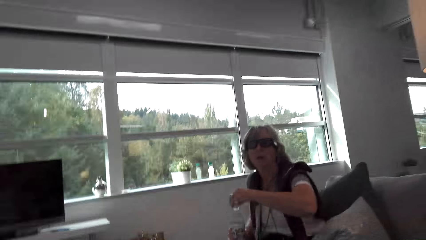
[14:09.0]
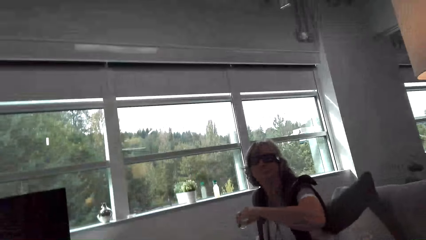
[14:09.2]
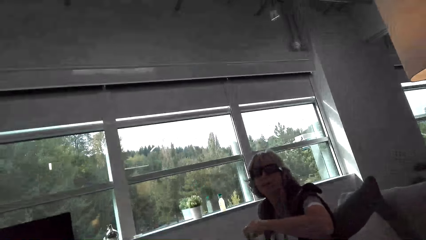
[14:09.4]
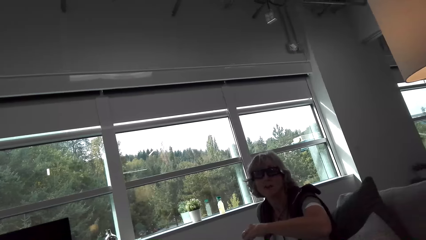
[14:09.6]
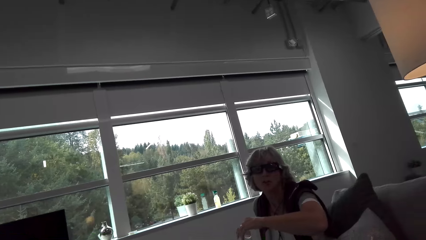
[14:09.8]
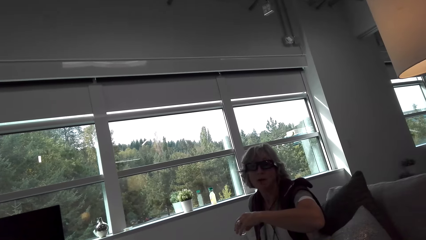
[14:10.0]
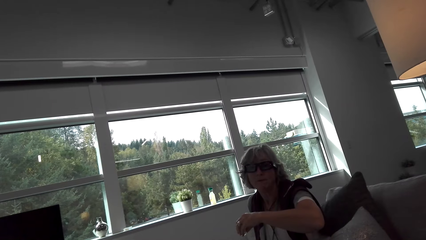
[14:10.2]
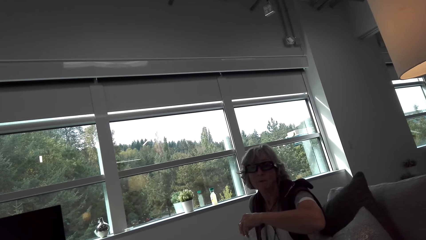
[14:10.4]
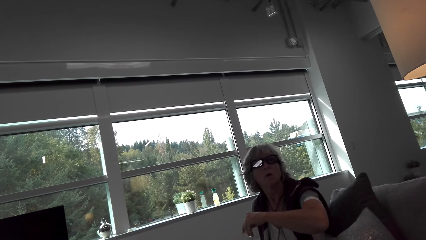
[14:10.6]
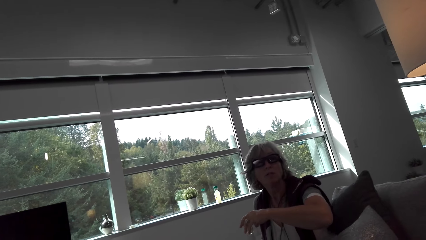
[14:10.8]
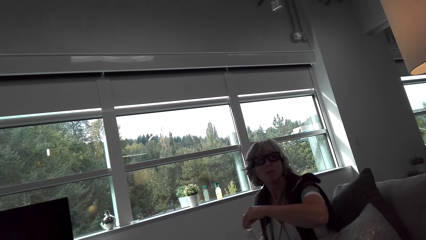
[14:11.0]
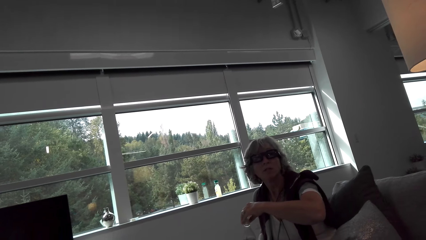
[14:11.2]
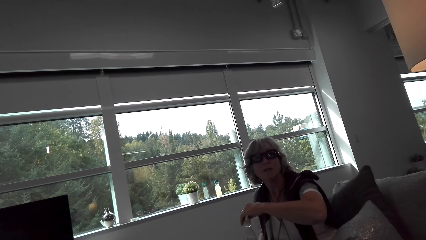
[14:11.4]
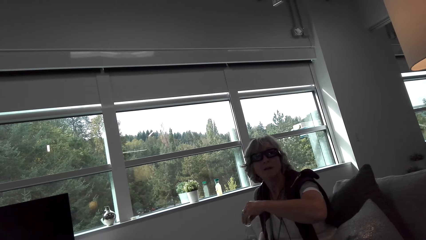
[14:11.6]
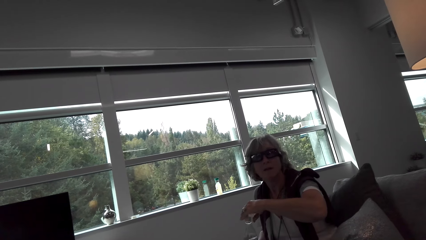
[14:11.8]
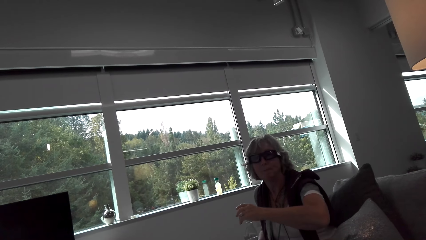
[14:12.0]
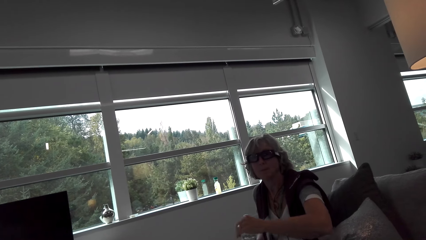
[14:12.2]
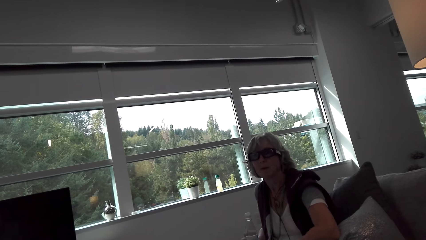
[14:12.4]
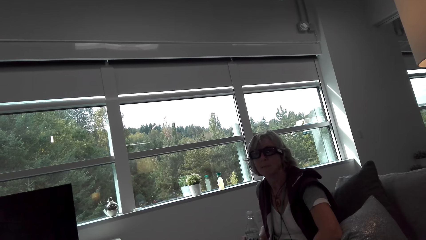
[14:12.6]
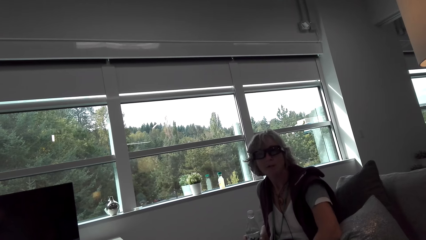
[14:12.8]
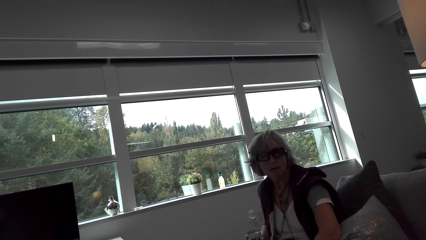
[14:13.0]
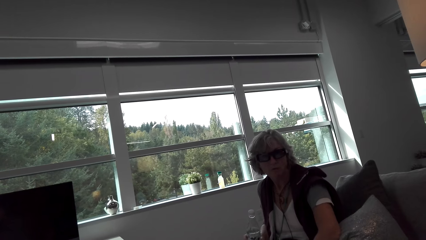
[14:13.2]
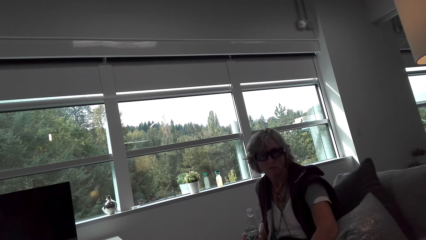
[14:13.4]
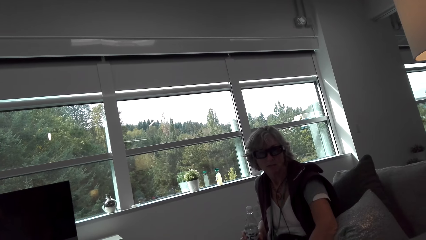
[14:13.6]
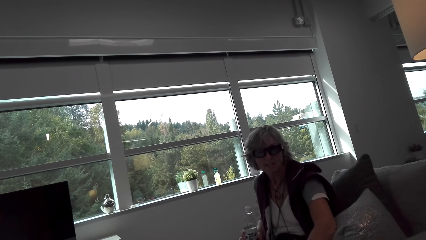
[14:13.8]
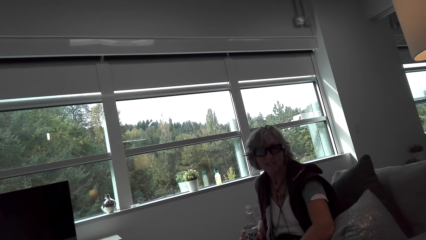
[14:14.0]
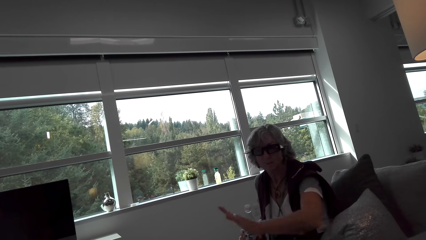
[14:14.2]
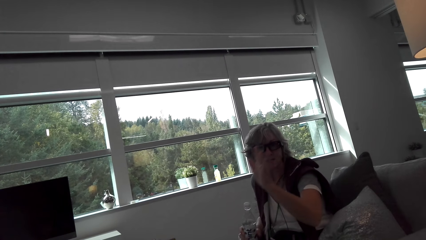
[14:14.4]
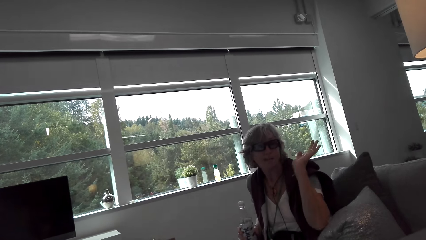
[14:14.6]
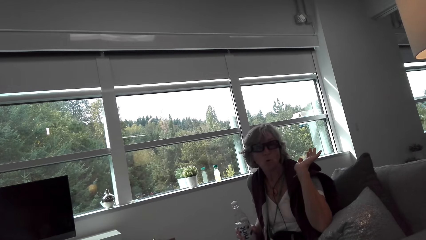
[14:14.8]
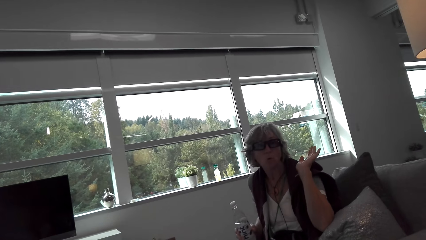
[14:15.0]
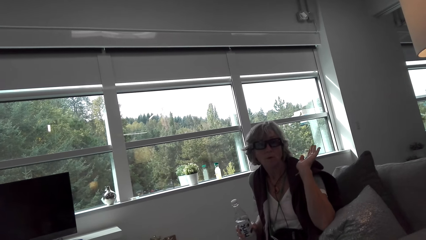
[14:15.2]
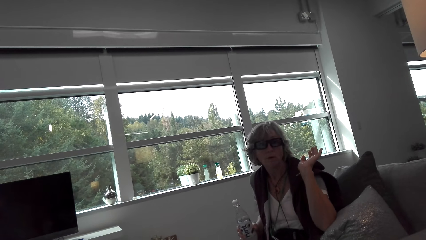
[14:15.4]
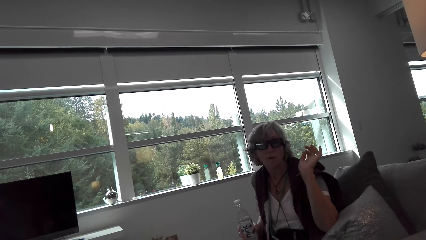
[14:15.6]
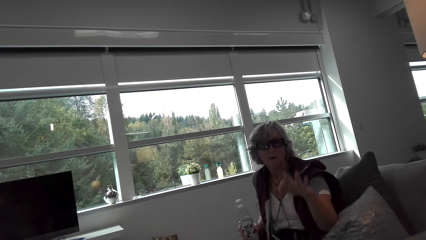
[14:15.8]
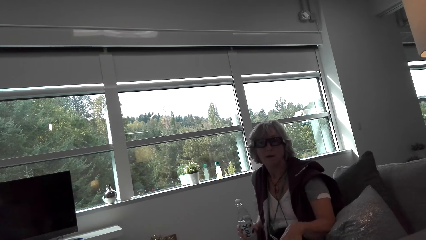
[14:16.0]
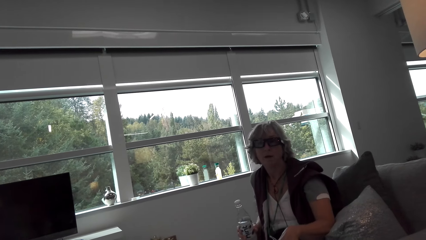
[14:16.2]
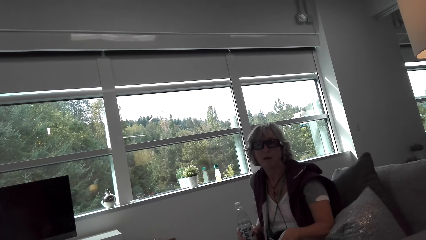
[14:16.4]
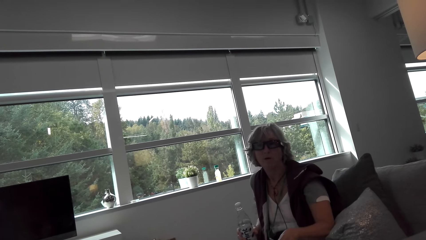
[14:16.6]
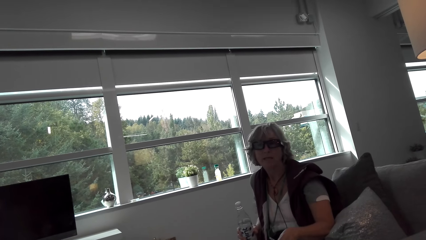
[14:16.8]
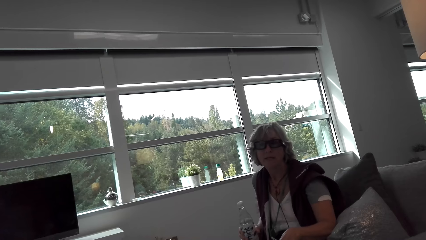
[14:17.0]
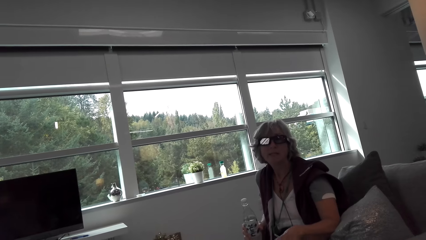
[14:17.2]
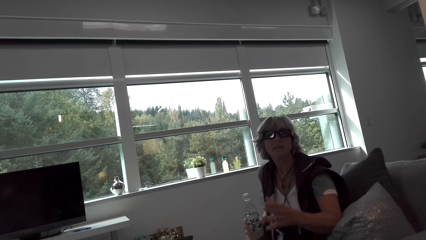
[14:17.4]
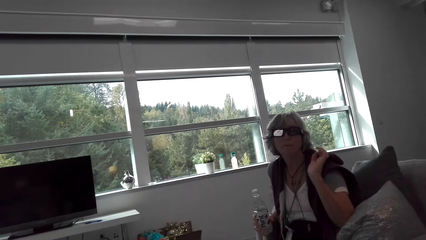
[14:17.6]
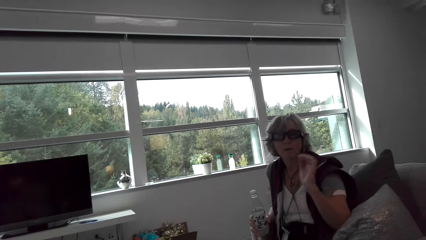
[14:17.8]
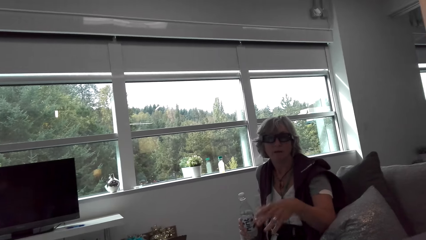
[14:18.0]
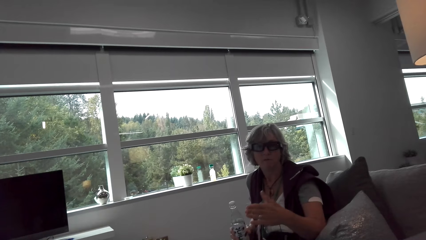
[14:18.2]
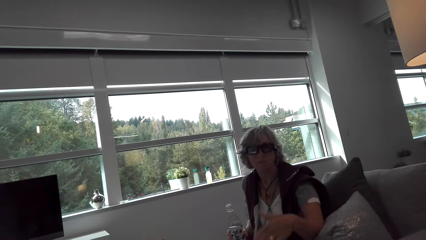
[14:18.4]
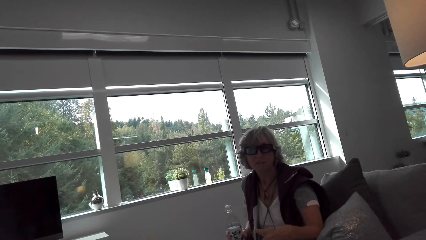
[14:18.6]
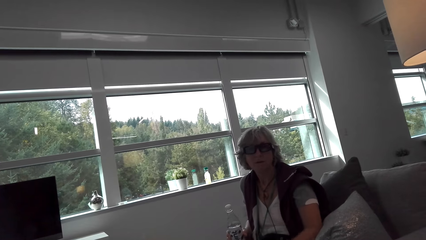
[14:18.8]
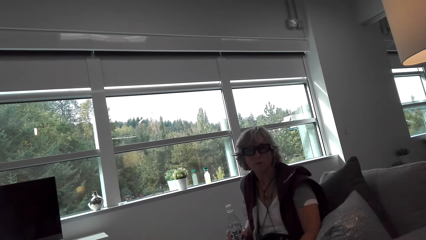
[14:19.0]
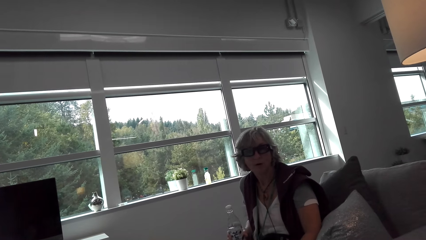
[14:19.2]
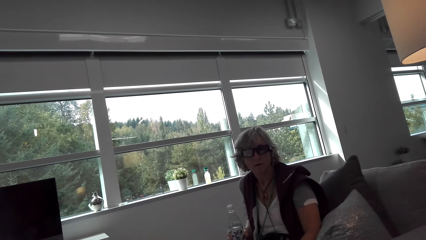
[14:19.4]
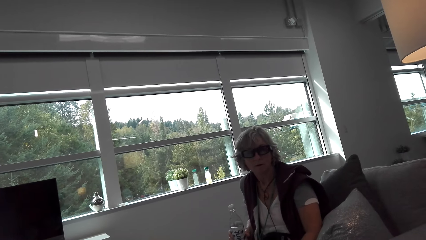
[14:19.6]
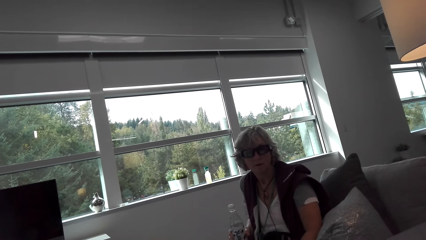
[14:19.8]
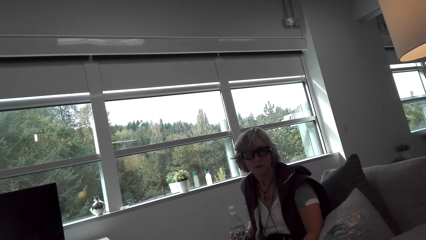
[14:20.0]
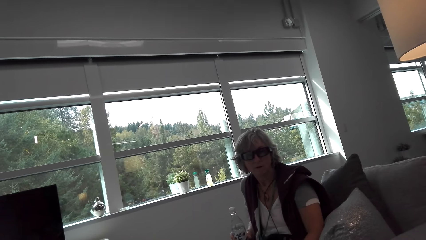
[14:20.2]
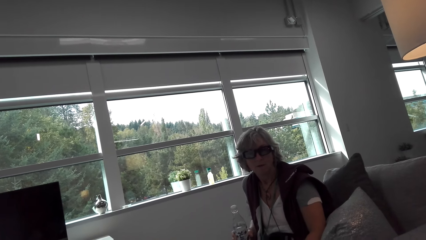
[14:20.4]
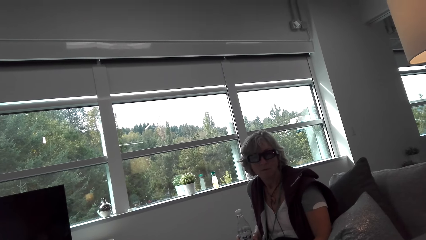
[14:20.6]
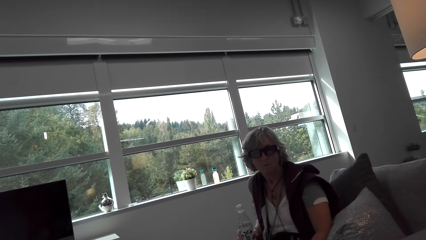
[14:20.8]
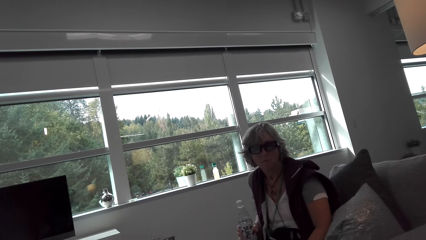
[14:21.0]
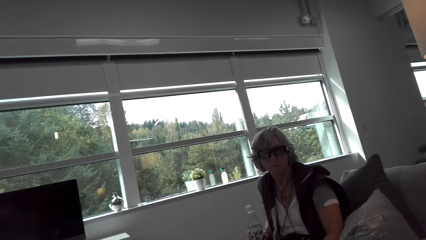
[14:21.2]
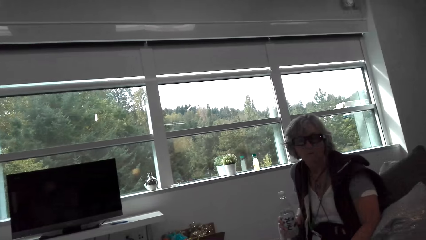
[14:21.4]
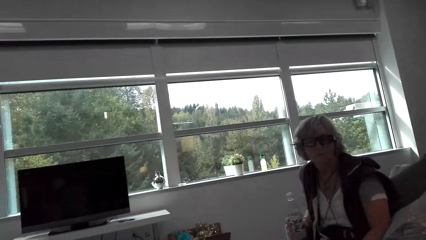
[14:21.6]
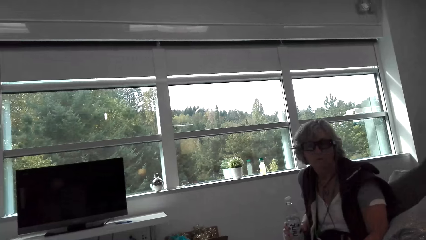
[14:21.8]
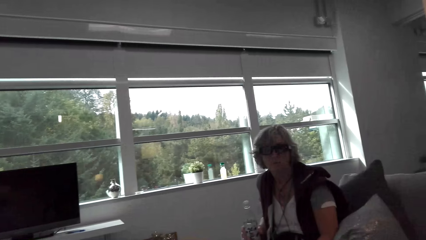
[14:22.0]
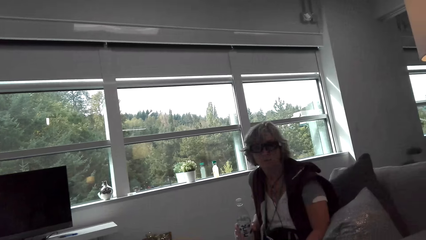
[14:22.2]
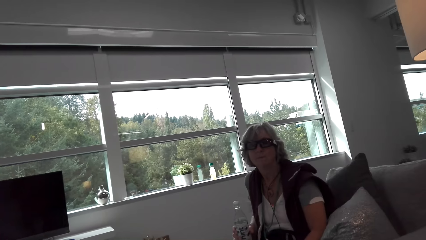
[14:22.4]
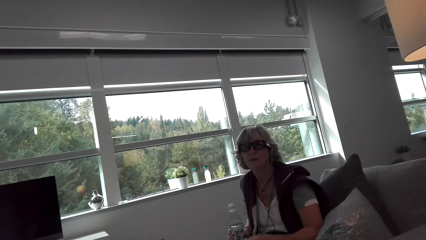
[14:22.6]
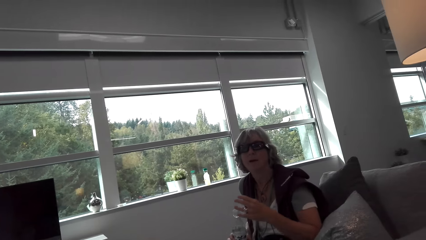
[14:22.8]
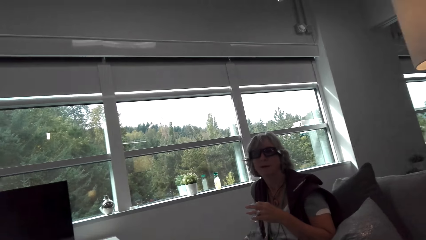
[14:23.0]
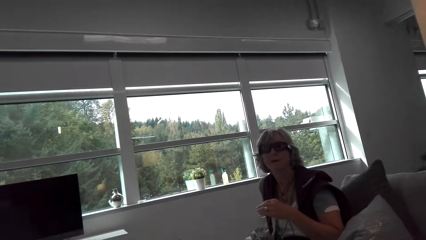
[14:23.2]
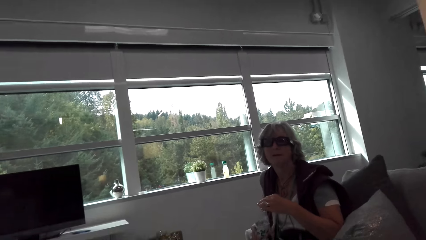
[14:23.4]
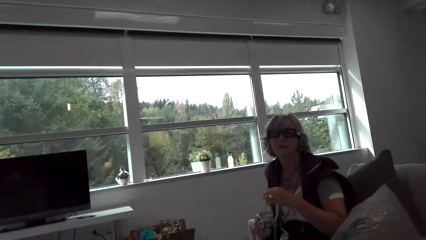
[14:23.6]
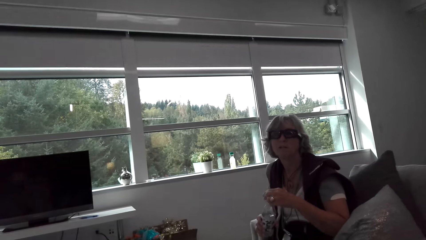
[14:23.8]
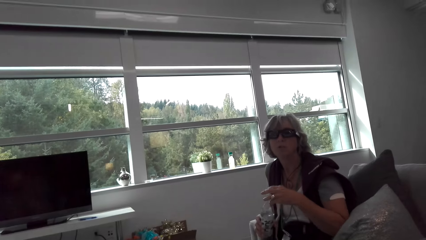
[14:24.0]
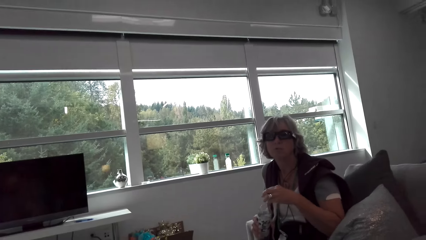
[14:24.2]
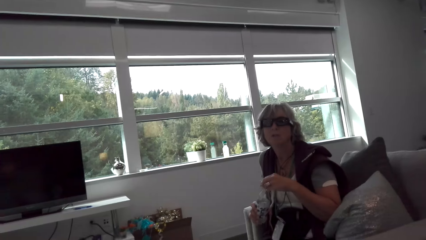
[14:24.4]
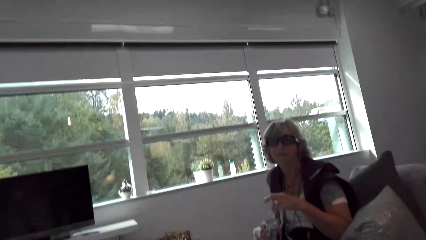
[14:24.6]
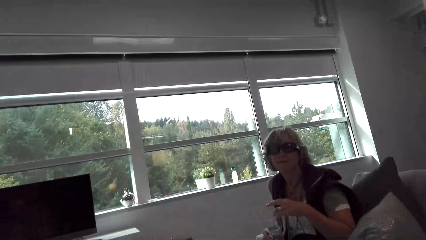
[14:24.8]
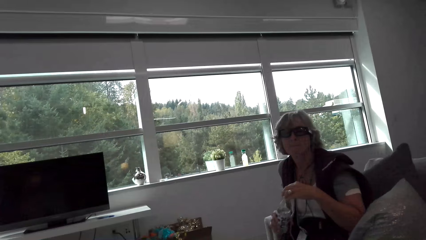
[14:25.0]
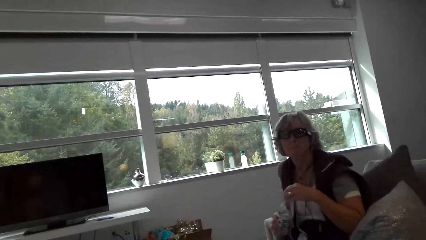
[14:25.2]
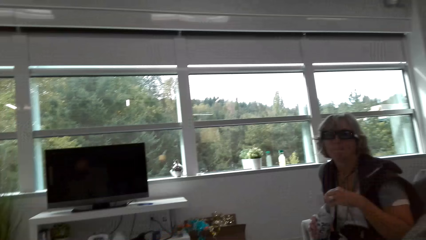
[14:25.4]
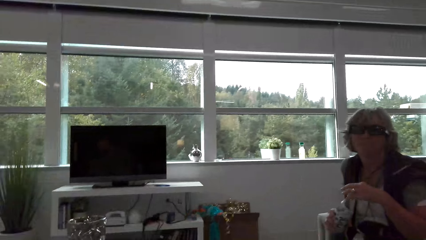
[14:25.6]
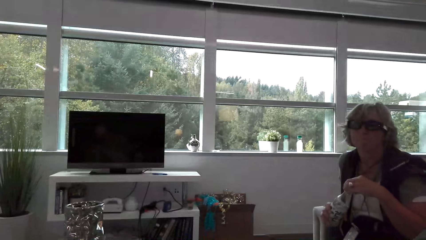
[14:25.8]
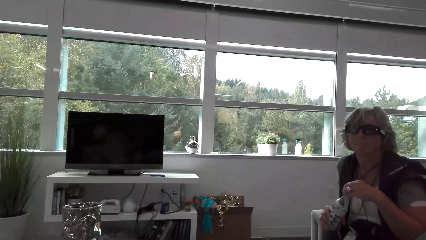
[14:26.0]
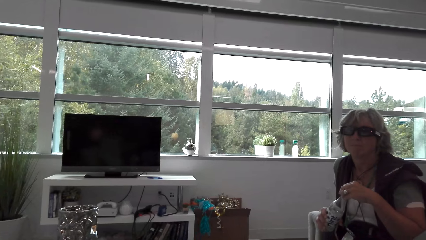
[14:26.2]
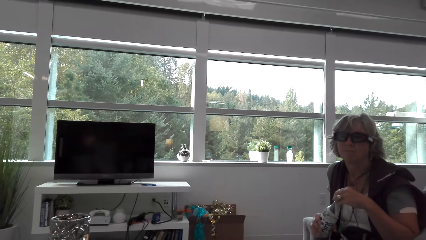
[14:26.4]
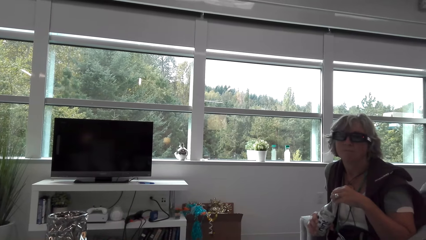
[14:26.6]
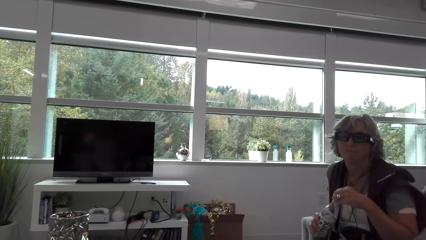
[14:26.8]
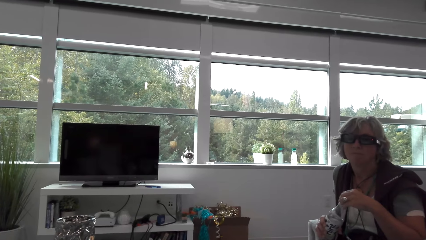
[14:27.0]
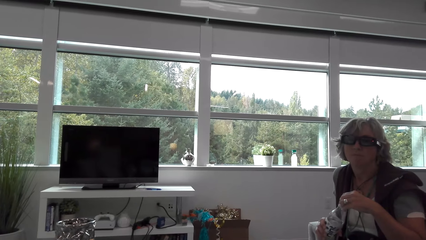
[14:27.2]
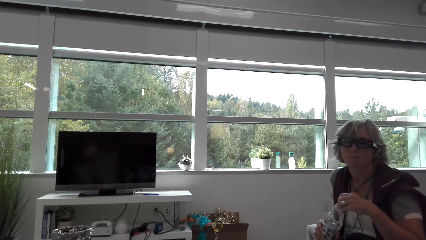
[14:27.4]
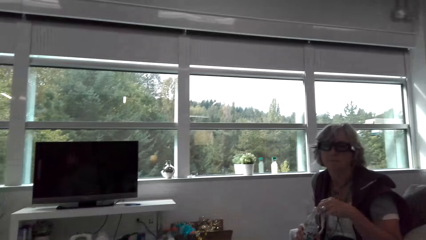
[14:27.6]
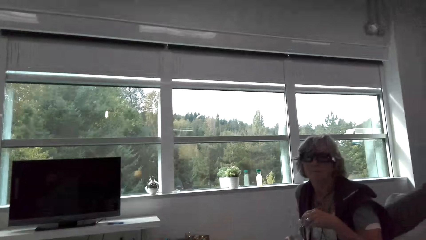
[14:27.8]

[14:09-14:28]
The camera wearer talks with a lady. The lady closes the water bottle with the lid. The camera wearer talks with the lady. The lady holds the water bottle. The camera wearer looks around. The lady moves the hand. The camera wearer talks with the lady. The lady holds the water bottle. The camera wearer talks with the lady. The lady lowers the hand. The camera wearer talks with the lady. The lady holds the water bottle and moves the hand. The lady holds the water bottle with the right hand. The camera wearer talks with the lady and looks around. They look around and talk with the lady. The lady holds the water bottle lid.
